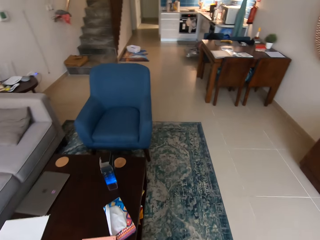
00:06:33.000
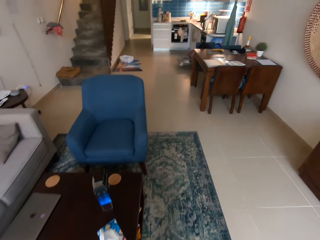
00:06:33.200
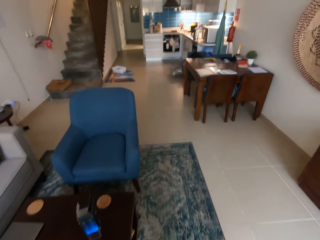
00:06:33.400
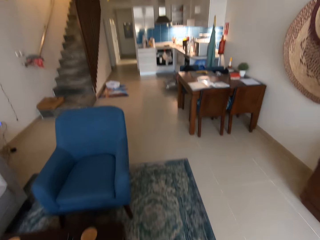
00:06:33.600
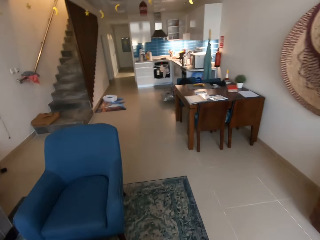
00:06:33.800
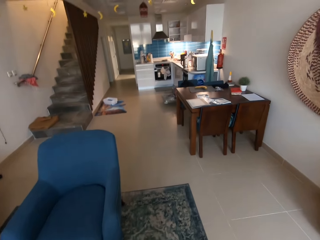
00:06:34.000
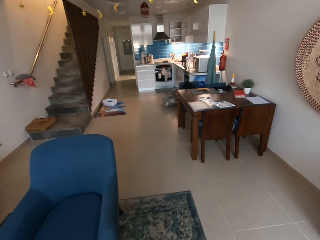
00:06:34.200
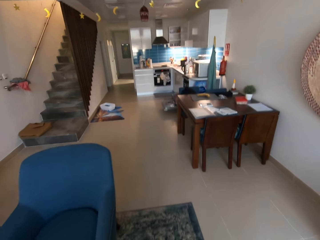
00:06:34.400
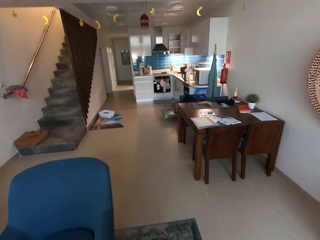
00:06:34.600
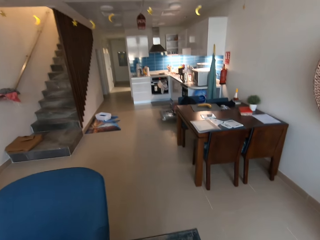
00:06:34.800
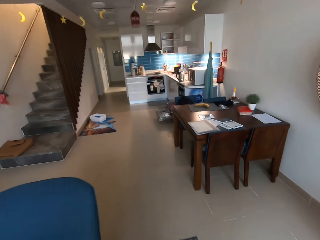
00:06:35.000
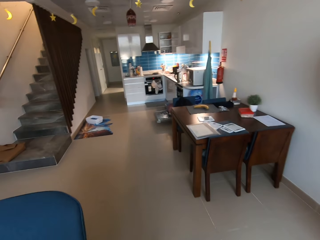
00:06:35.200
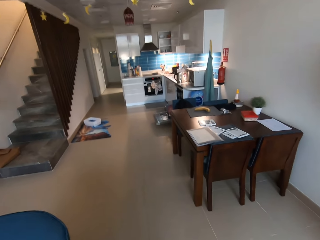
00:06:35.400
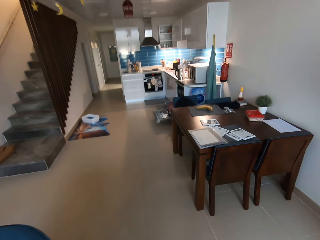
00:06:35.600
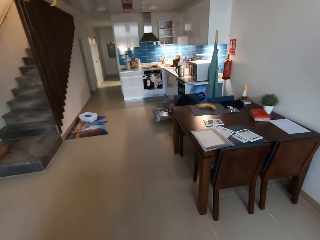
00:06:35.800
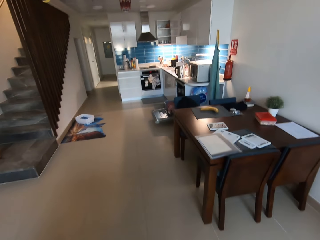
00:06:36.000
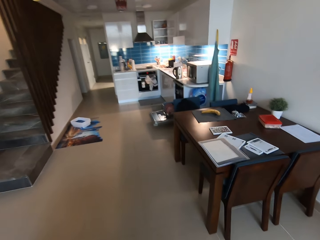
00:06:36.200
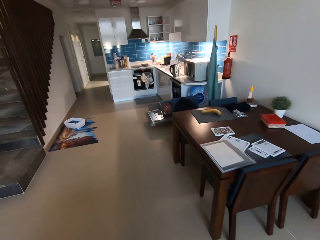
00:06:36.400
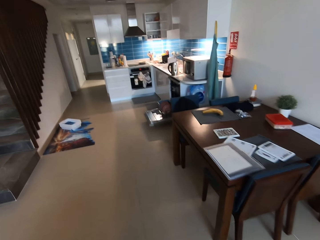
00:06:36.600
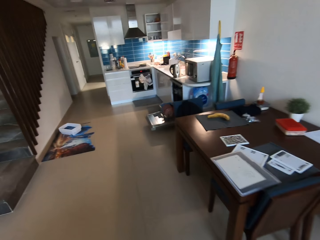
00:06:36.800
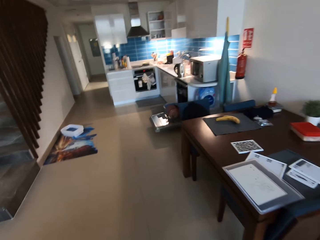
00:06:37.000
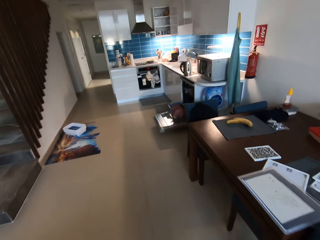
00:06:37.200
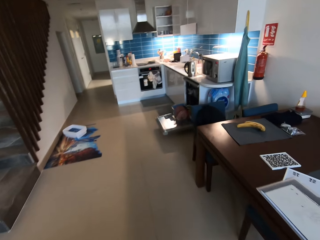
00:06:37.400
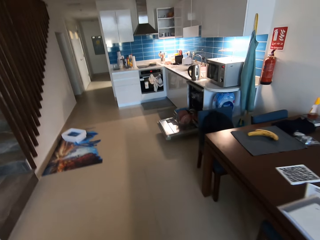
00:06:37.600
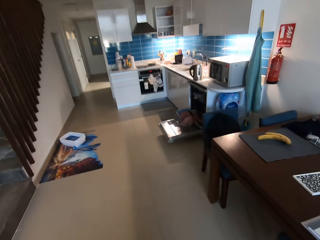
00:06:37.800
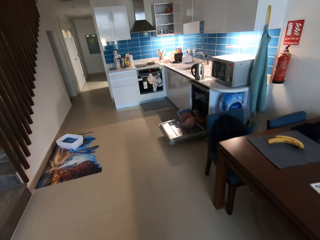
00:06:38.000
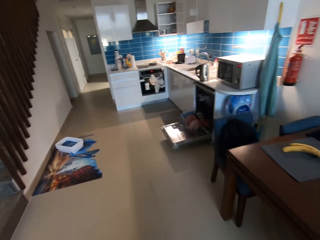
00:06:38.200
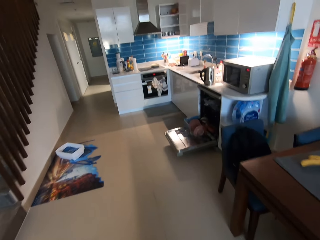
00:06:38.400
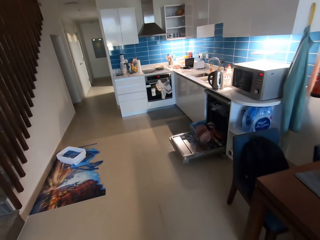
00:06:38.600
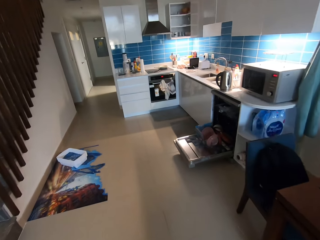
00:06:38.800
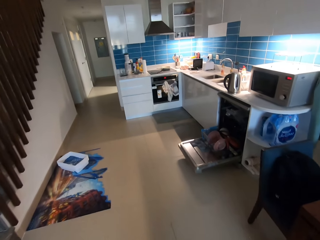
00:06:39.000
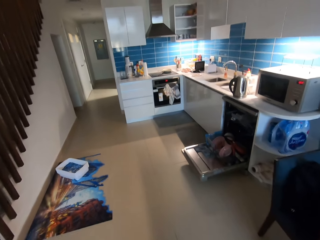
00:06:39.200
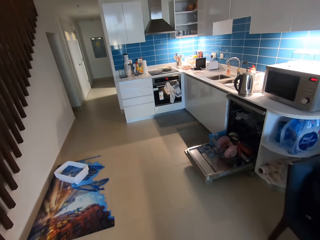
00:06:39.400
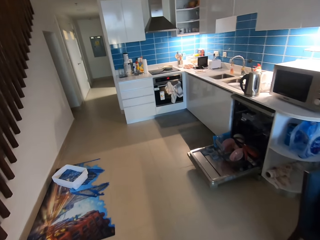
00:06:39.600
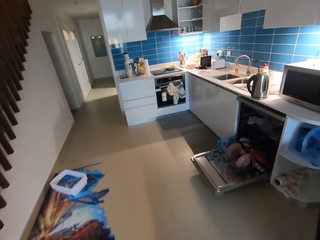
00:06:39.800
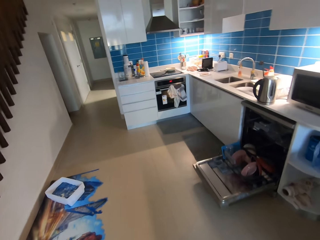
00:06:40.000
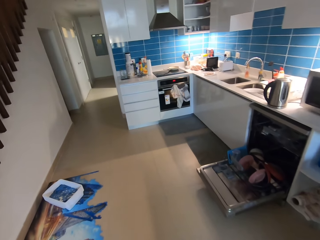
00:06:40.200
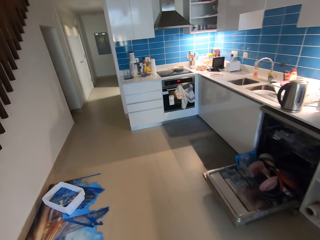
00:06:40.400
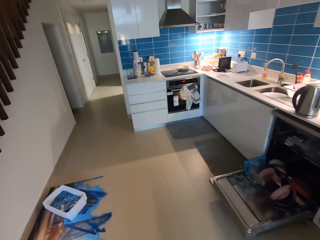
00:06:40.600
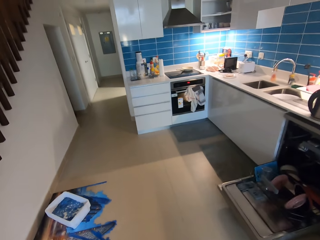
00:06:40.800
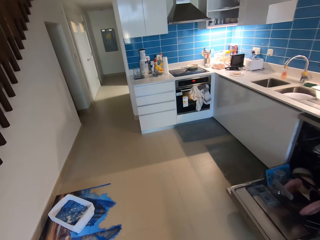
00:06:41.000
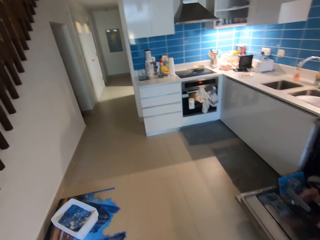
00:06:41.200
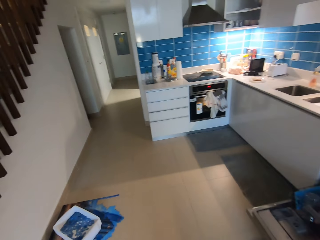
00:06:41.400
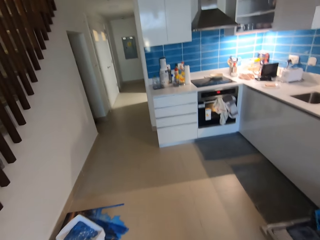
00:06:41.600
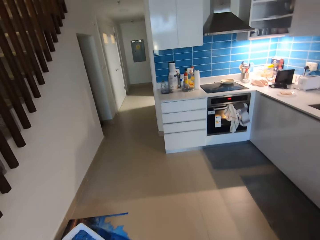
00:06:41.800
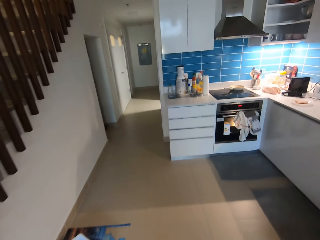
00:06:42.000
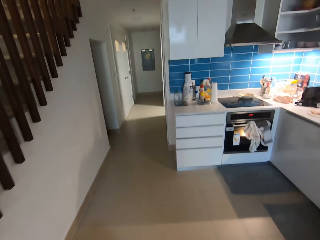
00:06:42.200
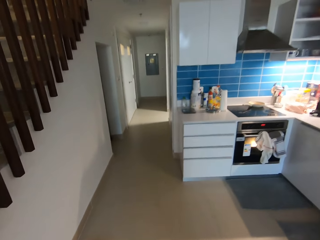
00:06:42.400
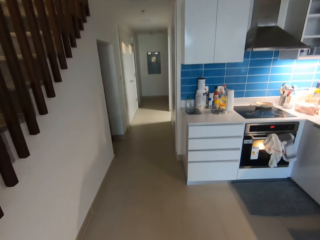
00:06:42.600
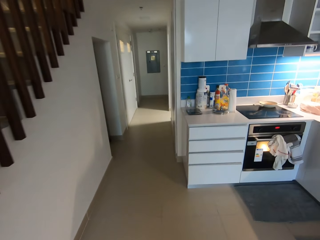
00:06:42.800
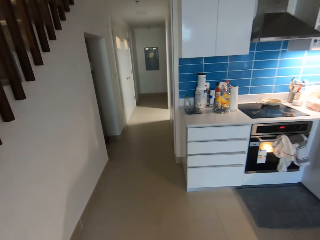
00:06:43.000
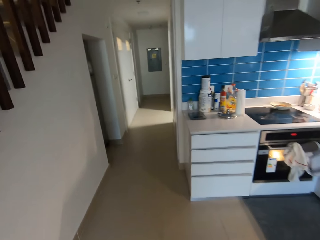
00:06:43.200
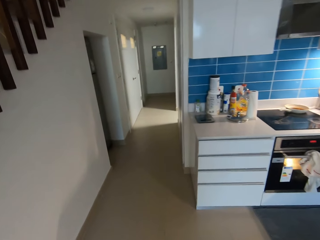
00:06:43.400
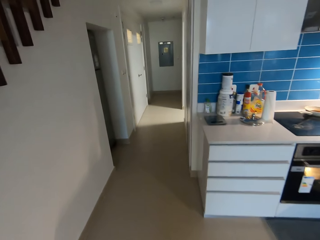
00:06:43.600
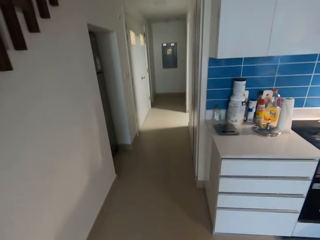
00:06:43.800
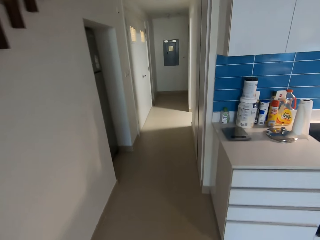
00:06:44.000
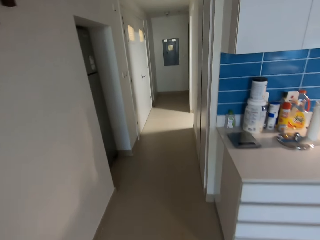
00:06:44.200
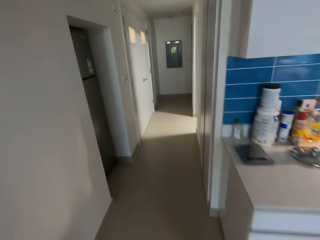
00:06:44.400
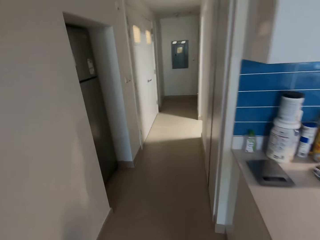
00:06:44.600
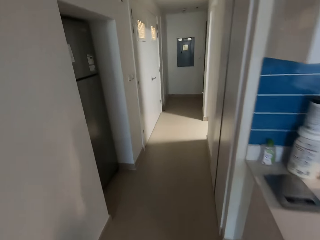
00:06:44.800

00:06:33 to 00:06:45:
The camera wearer walks toward a door.

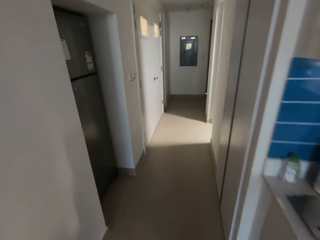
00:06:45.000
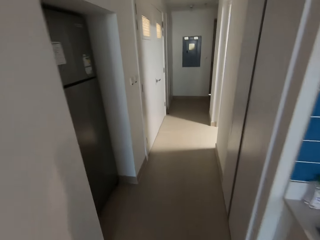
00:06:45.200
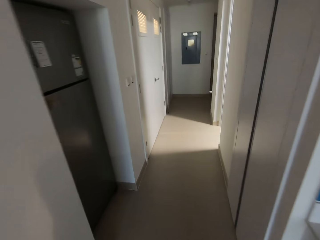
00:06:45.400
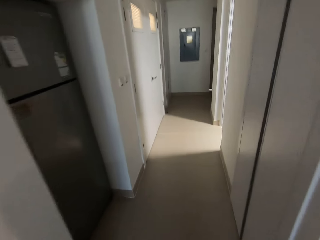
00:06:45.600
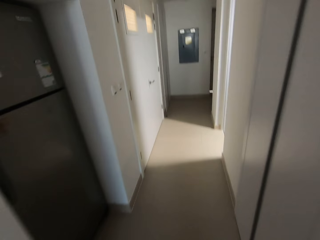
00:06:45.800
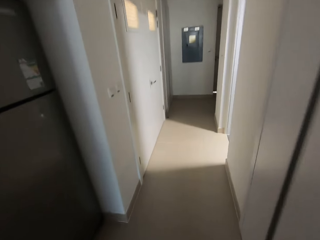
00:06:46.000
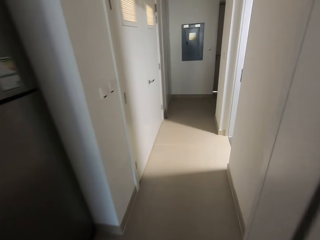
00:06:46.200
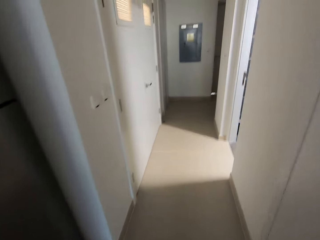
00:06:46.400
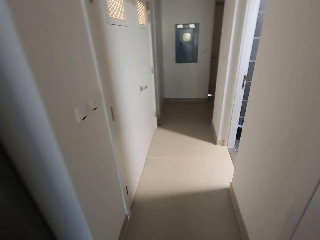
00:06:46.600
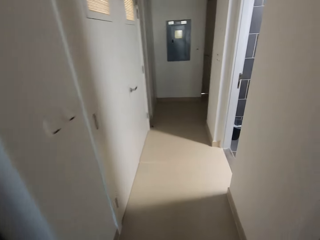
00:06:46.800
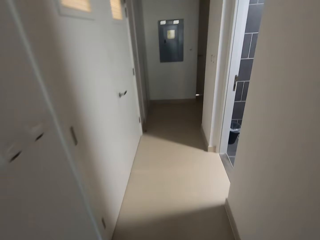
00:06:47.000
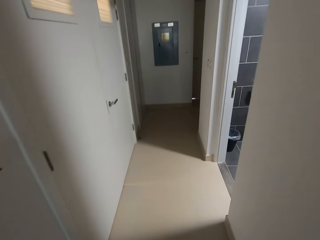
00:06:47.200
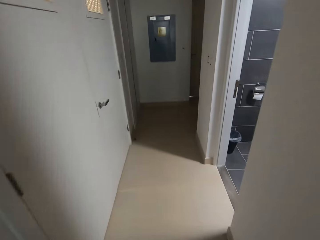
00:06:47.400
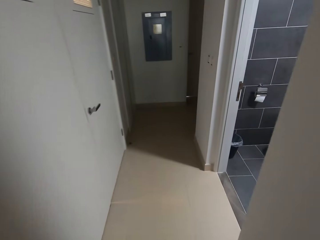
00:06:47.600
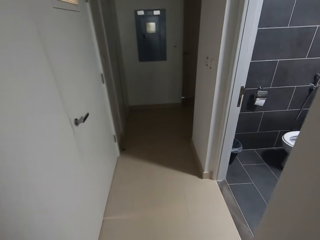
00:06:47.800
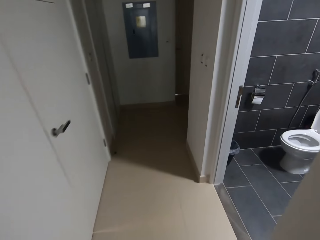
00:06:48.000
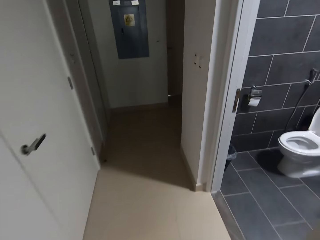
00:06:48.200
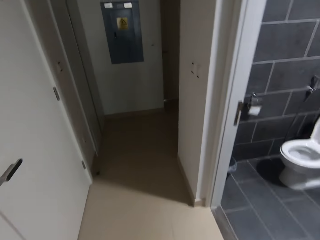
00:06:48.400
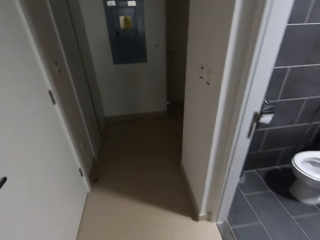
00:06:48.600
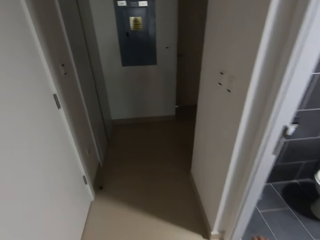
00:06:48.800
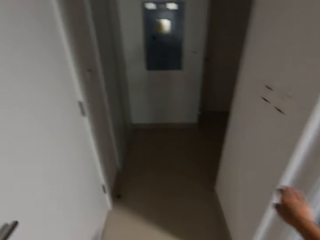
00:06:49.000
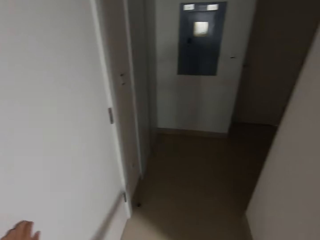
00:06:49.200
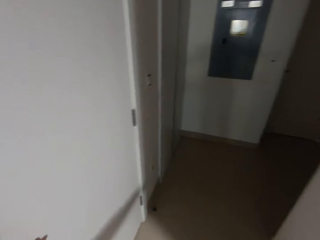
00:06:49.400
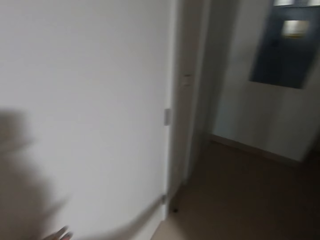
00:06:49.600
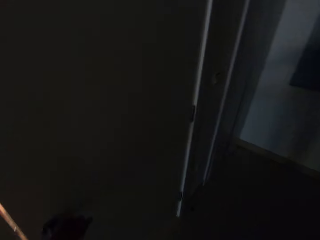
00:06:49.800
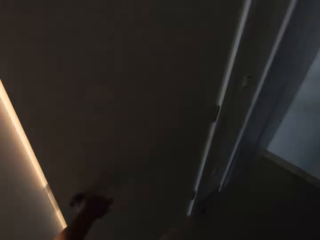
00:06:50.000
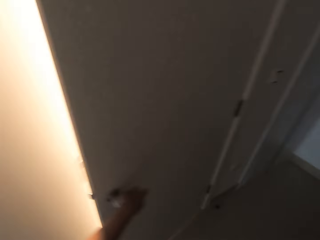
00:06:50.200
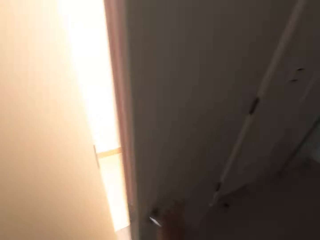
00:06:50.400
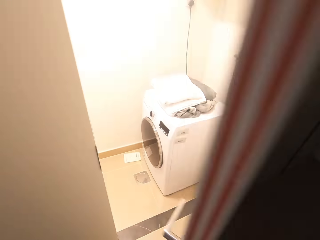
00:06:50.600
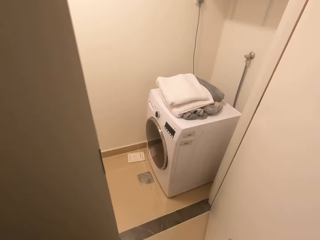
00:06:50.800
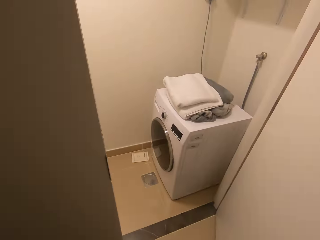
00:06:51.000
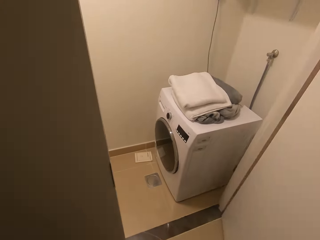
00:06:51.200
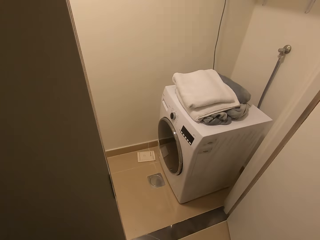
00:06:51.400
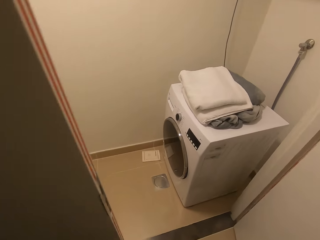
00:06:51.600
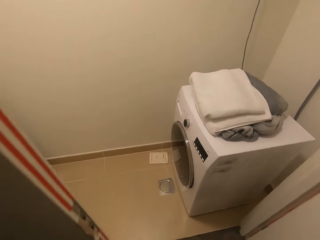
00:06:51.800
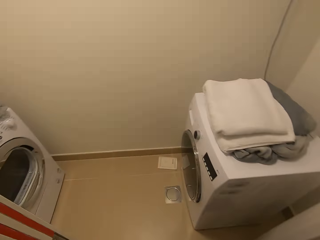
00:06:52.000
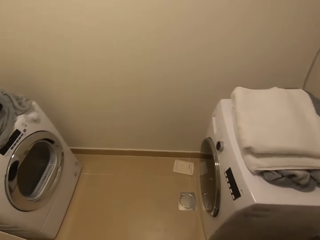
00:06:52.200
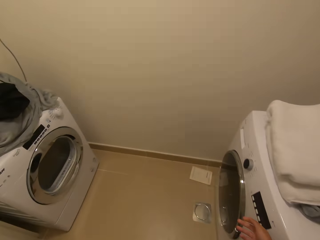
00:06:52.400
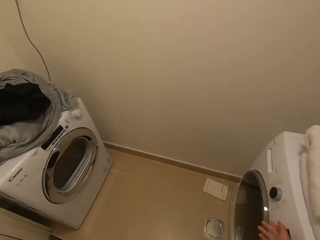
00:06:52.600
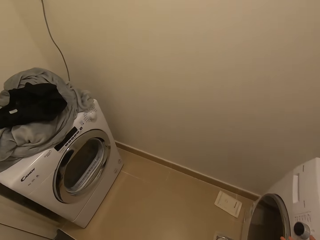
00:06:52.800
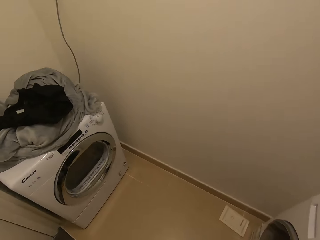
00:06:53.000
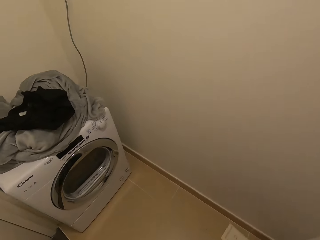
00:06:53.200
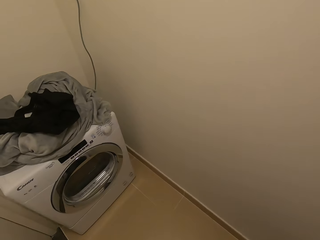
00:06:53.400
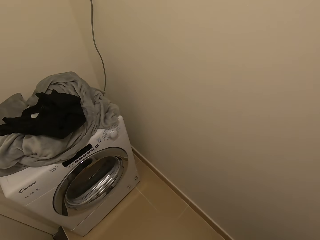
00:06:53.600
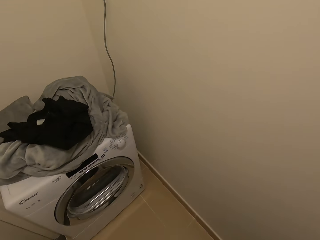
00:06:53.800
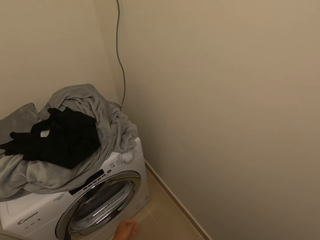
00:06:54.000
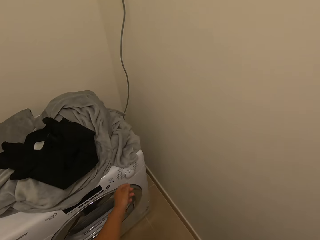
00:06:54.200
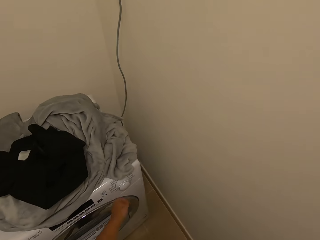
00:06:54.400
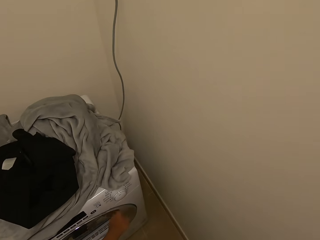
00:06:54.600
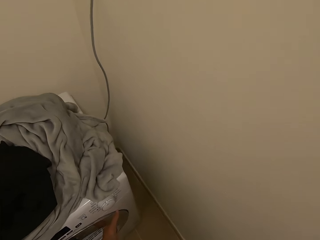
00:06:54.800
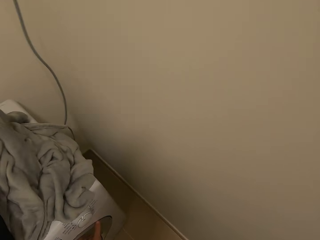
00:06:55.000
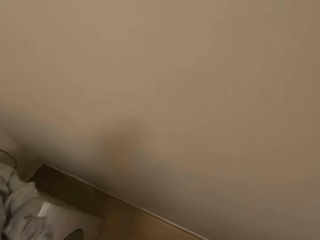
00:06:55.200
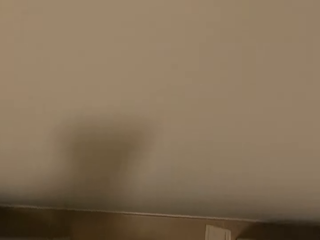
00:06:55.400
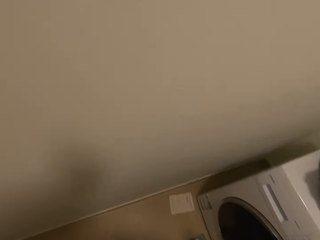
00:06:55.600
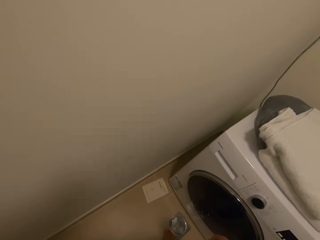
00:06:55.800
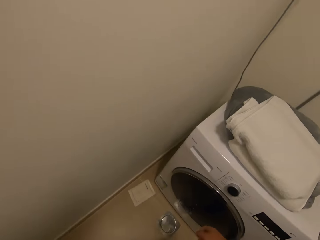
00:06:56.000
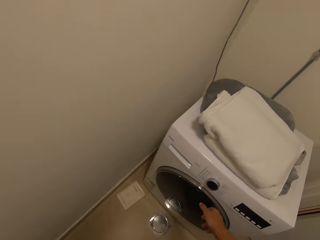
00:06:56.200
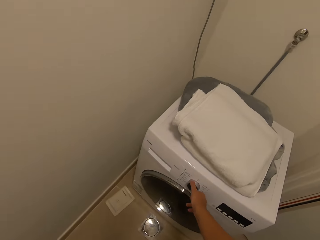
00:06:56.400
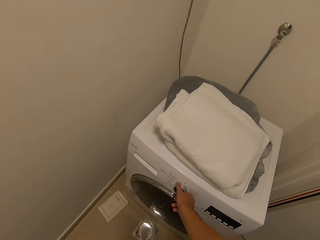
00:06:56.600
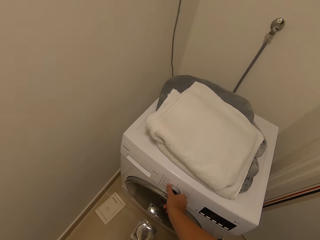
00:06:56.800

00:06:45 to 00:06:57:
The camera wearer opens the door with his right hand. He walks into a laundry room. He turns off a washing machine with a hand. He looks around a room.
